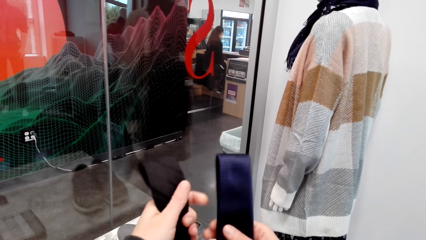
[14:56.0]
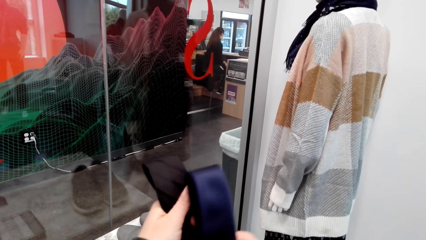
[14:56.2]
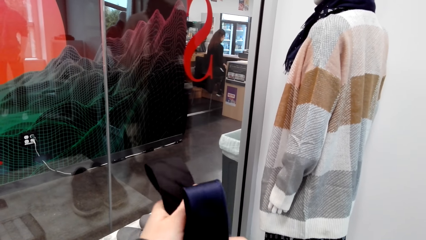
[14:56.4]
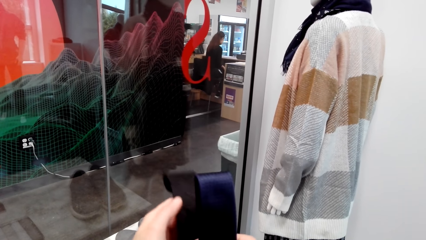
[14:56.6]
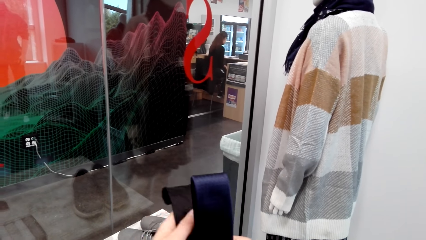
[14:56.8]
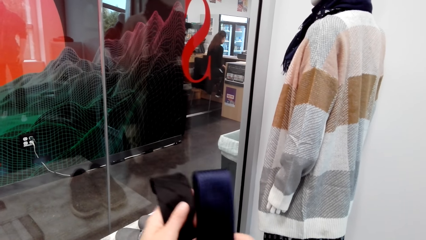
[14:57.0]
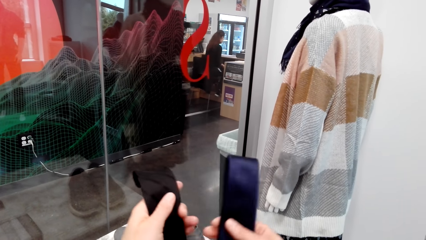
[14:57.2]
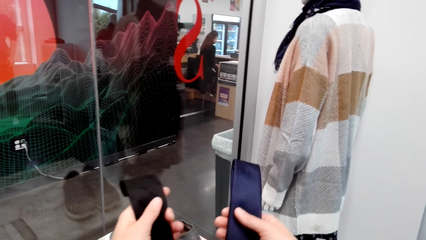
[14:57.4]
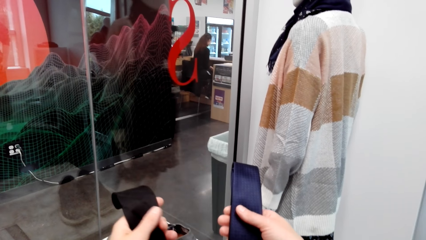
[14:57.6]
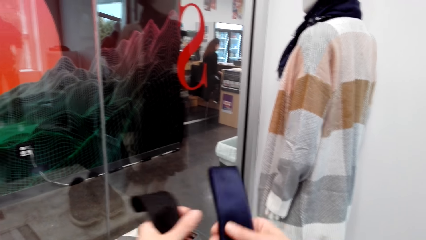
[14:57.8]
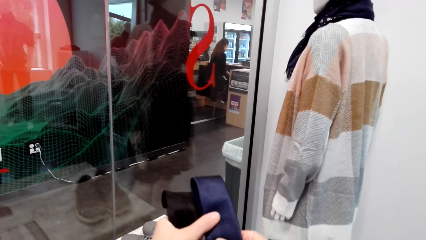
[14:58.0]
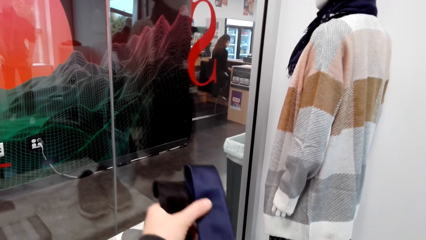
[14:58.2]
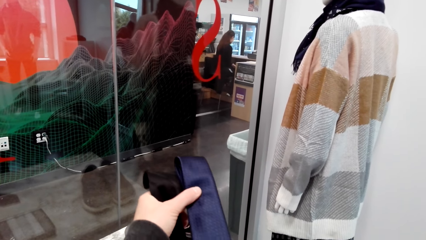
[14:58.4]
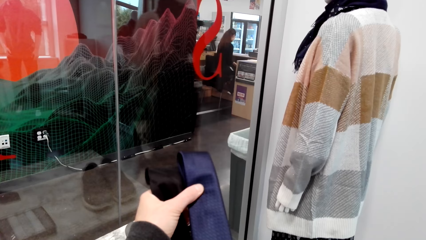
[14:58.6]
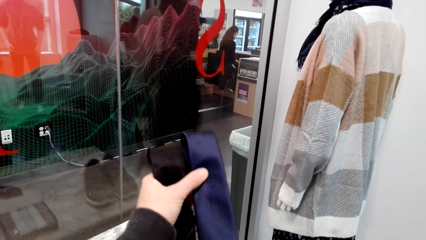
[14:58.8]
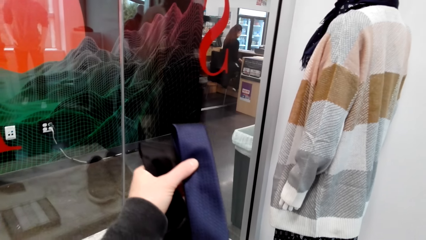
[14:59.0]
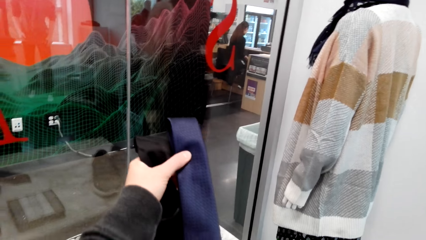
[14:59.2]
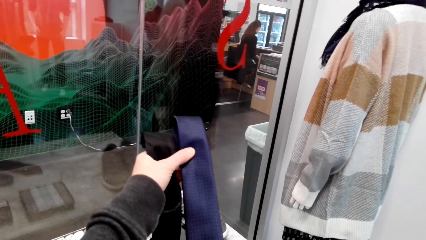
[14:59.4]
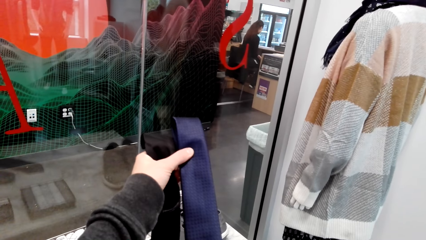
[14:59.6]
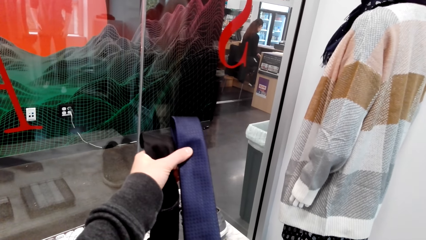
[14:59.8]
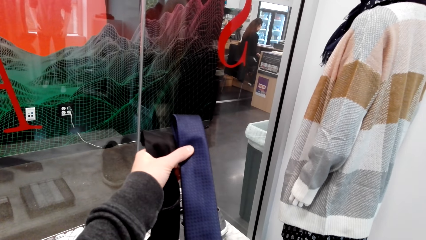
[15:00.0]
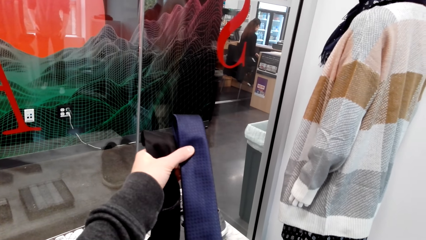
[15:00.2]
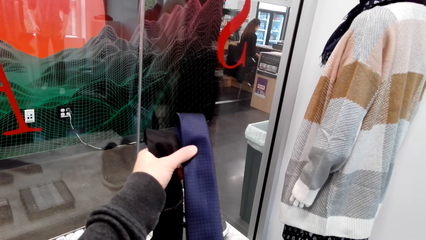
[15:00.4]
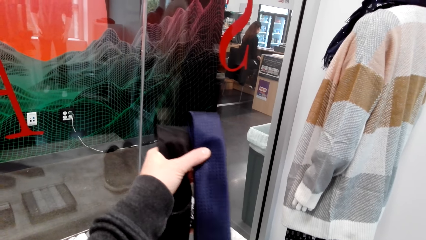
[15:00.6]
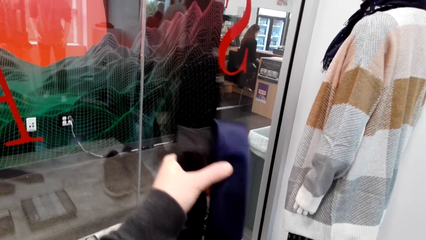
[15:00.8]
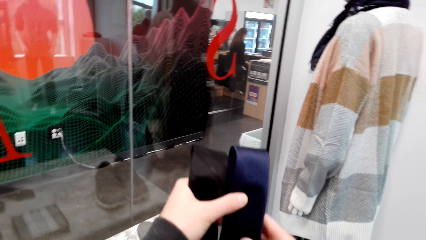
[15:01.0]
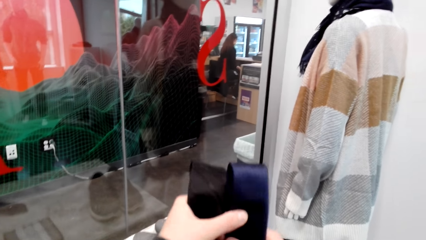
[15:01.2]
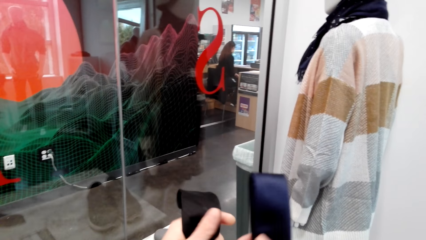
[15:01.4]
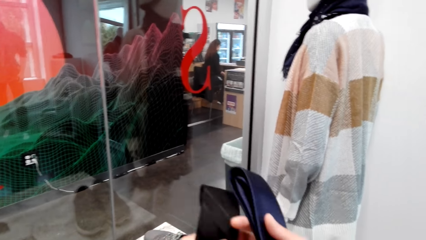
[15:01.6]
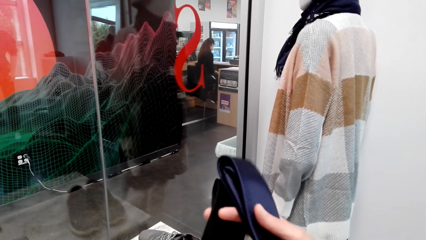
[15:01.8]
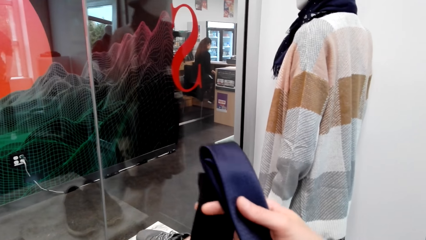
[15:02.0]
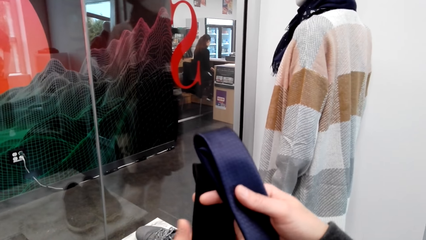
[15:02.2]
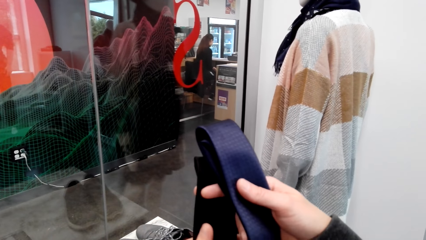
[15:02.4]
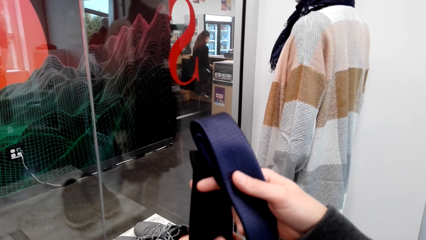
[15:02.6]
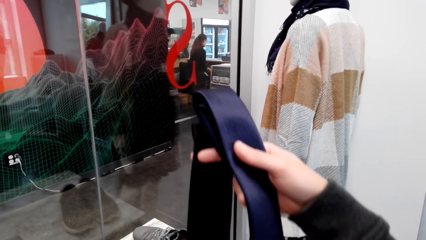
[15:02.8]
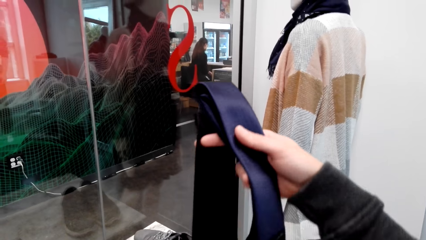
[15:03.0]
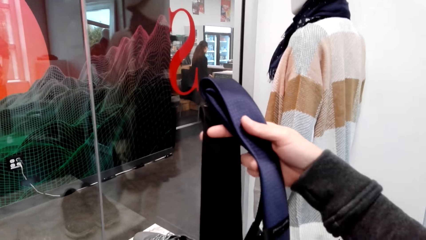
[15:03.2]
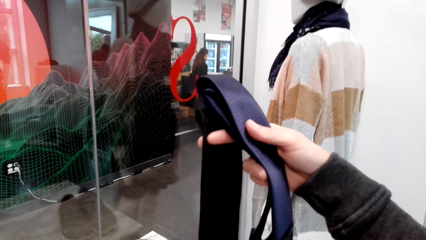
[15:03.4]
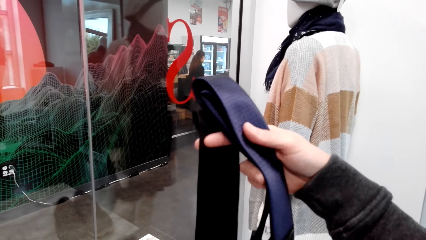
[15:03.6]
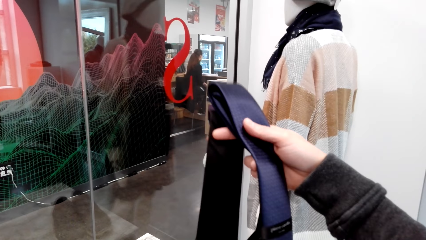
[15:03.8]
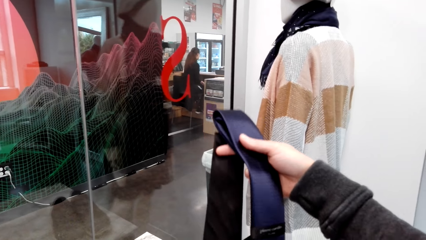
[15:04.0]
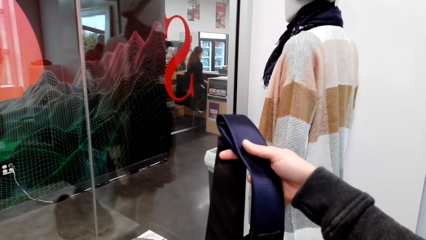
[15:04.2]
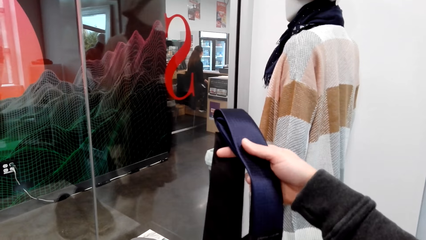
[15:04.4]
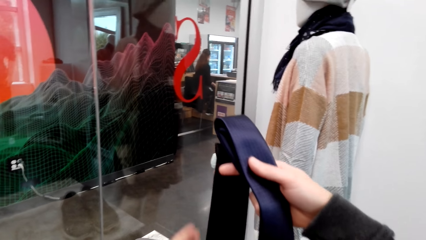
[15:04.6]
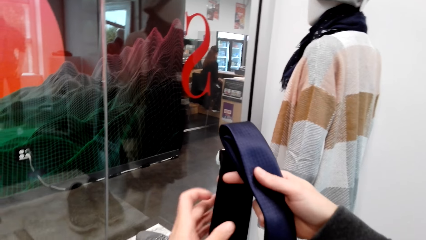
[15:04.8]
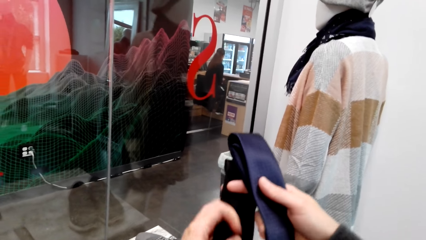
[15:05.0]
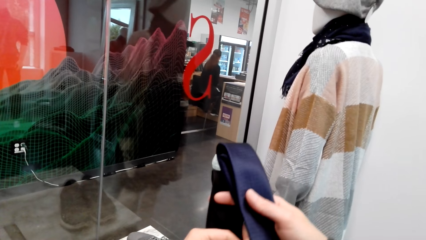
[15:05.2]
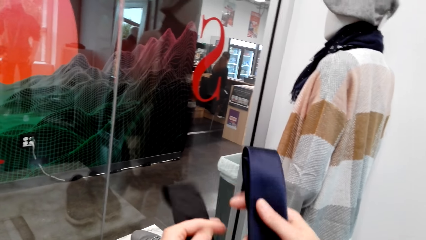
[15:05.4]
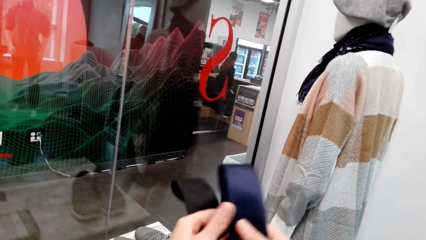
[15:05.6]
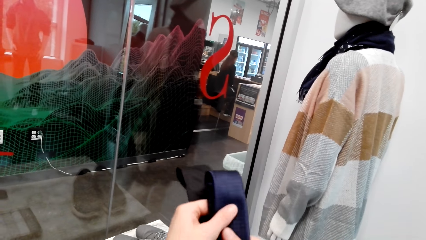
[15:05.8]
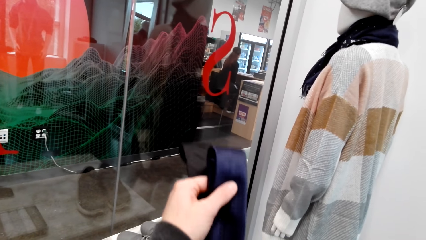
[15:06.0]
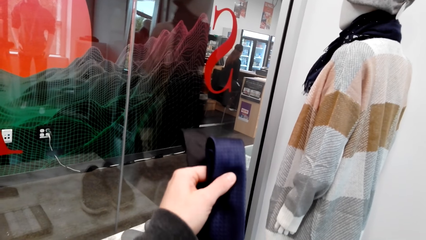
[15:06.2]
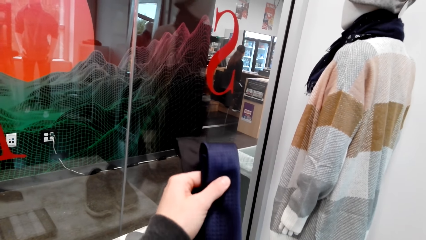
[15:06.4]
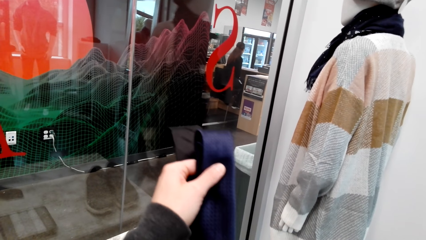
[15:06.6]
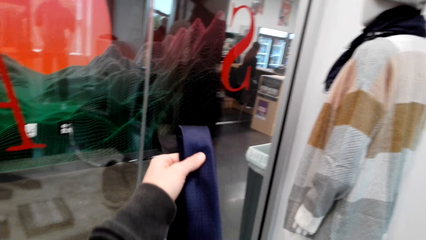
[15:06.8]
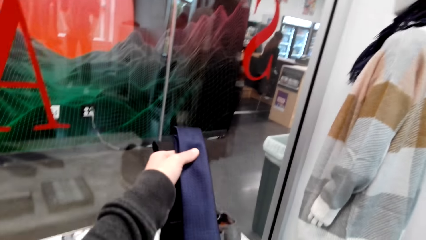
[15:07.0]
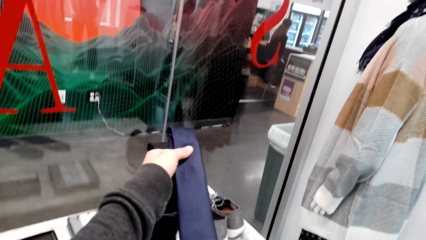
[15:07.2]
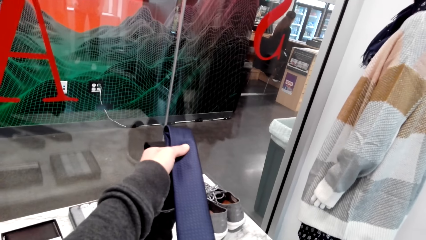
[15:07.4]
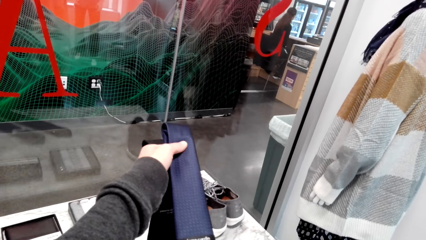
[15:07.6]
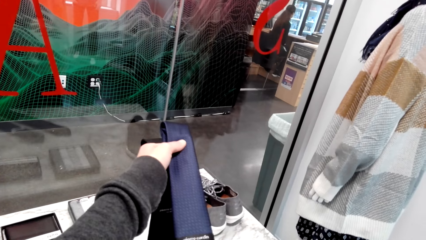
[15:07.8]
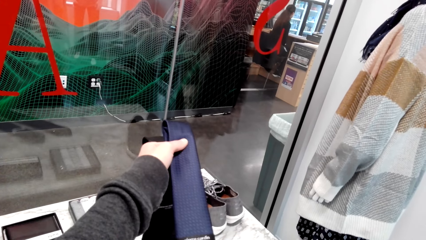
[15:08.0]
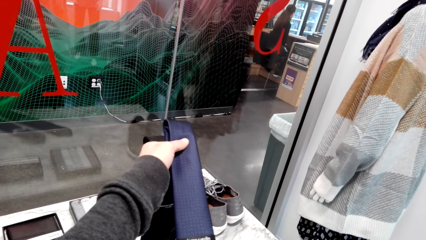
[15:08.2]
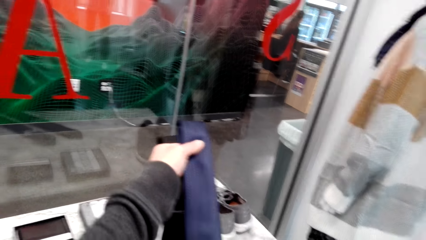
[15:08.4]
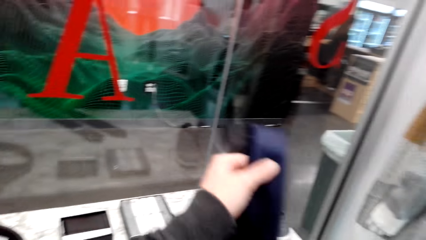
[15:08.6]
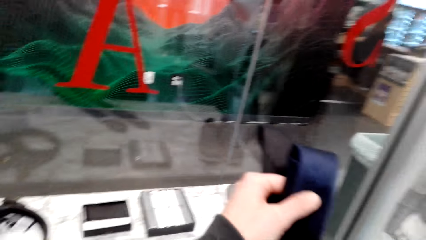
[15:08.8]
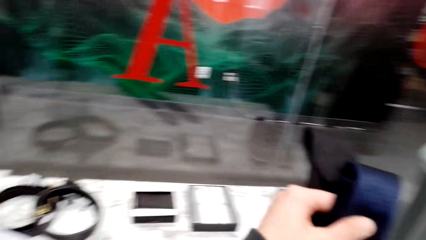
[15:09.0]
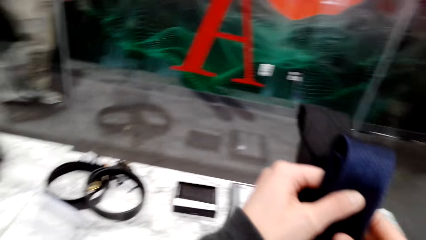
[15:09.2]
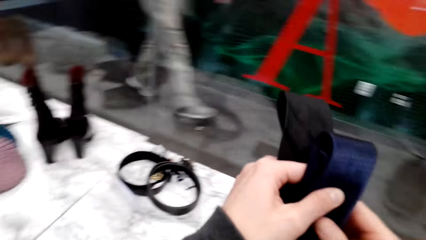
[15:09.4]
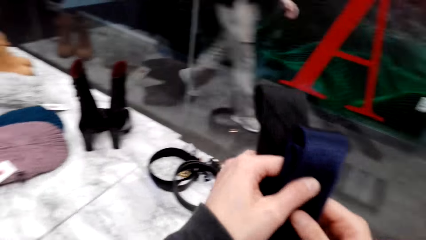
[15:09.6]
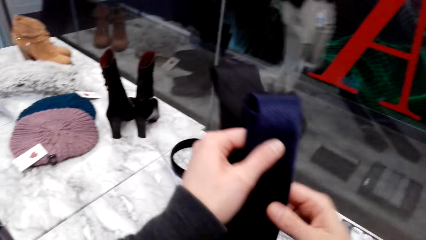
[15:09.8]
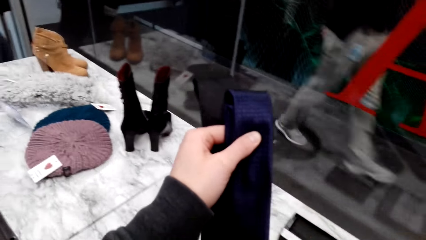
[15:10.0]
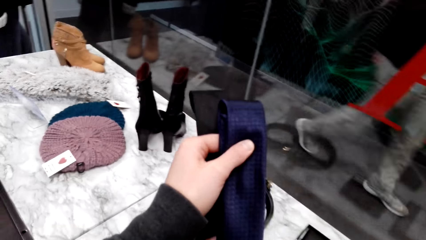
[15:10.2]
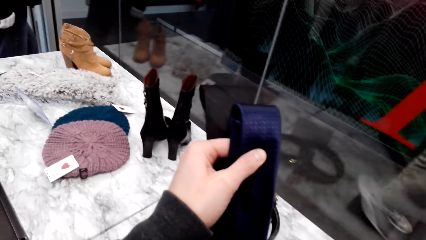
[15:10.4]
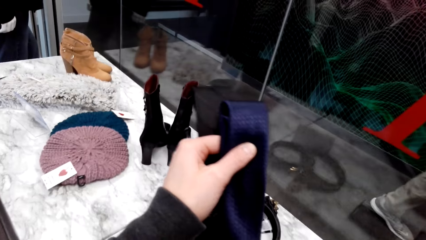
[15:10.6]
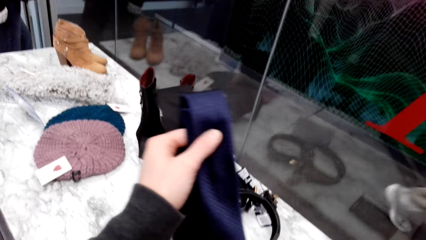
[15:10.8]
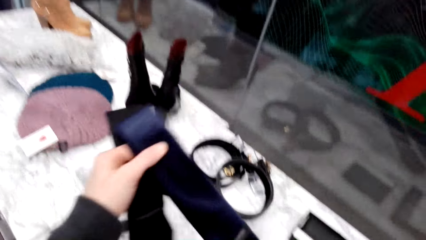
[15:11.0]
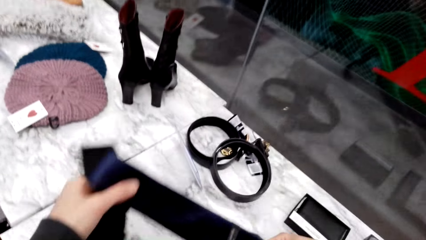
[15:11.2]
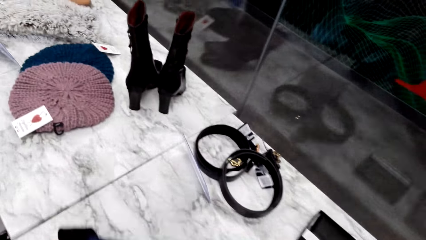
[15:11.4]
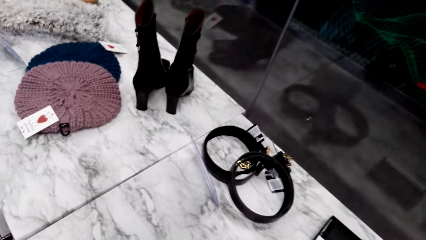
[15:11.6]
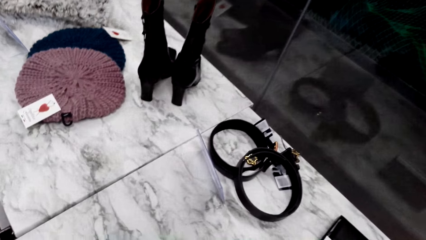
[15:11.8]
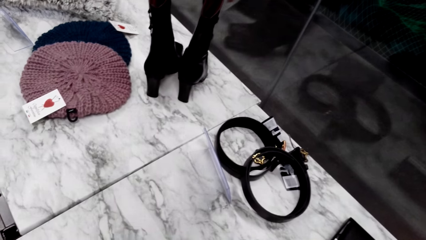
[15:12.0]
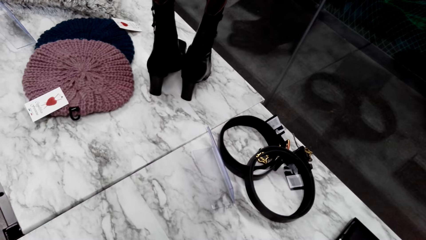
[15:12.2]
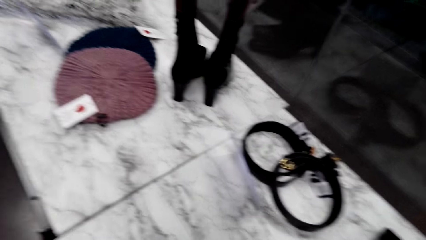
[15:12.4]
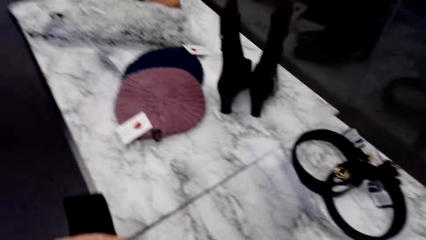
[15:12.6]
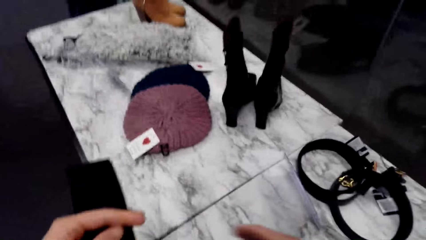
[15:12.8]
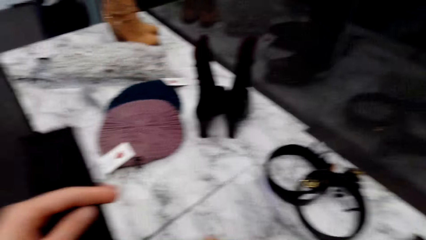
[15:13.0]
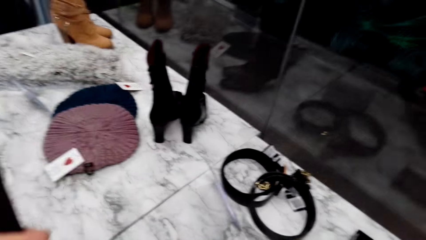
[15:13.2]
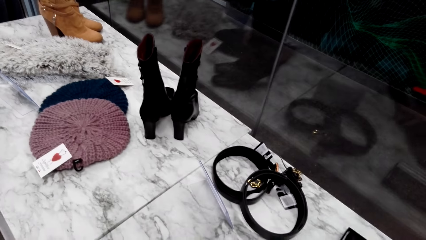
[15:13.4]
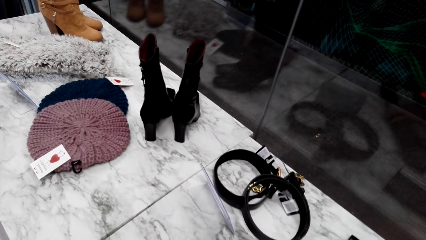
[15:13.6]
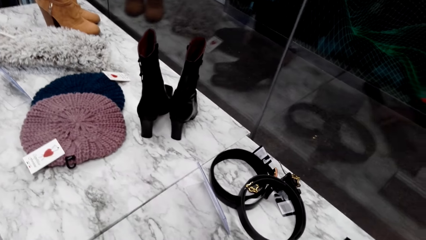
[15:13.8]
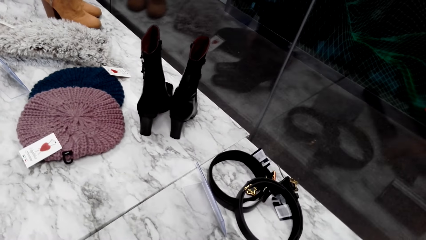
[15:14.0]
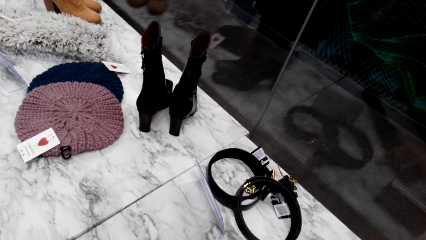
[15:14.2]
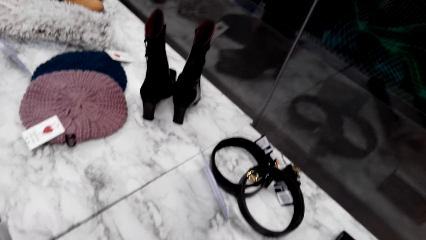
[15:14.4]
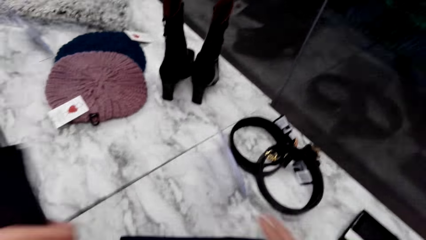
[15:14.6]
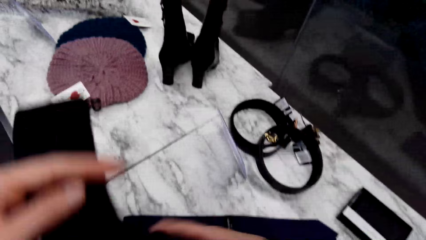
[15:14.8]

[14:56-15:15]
The camera wearer talks with a person. They put the ties down and pick up a tie.
